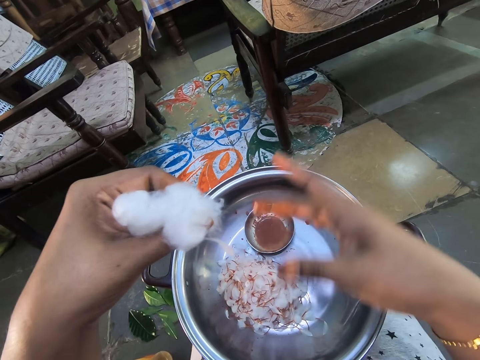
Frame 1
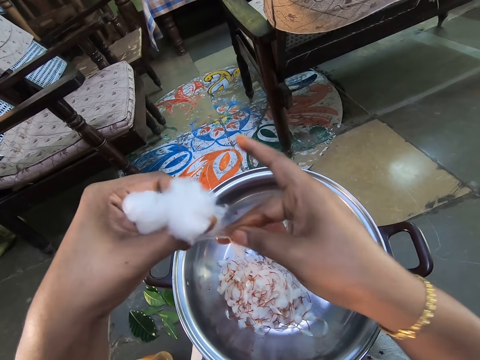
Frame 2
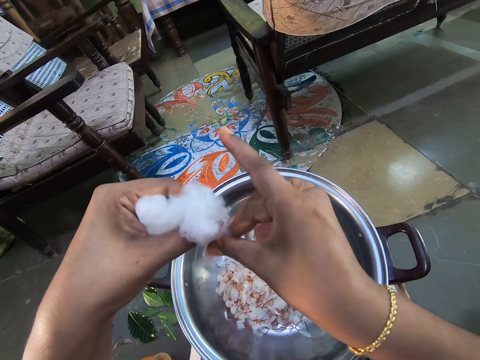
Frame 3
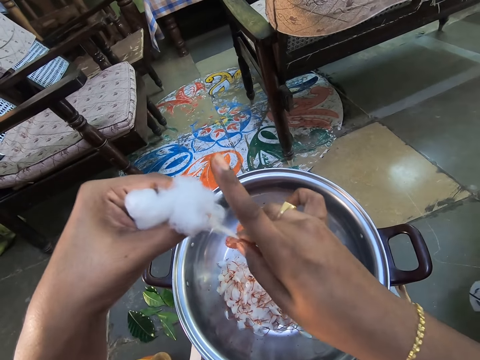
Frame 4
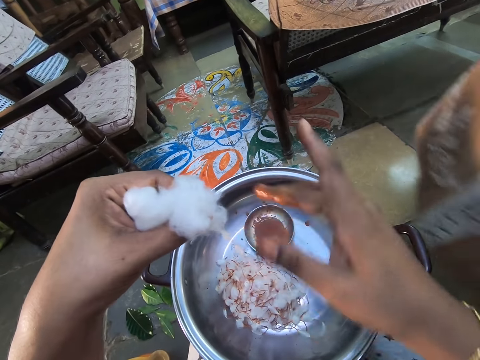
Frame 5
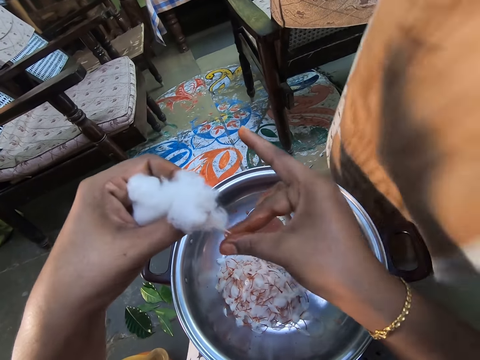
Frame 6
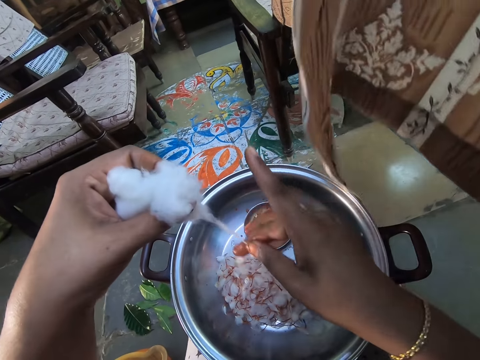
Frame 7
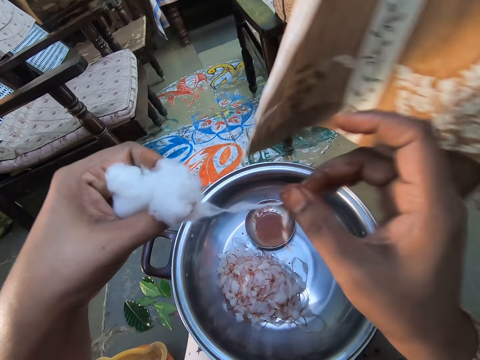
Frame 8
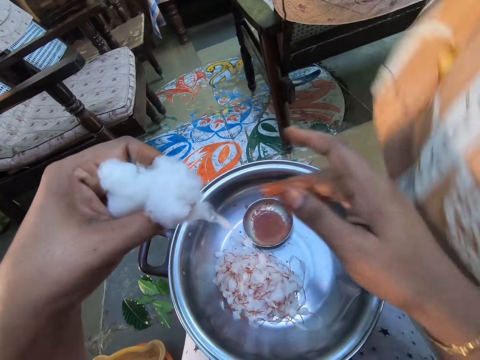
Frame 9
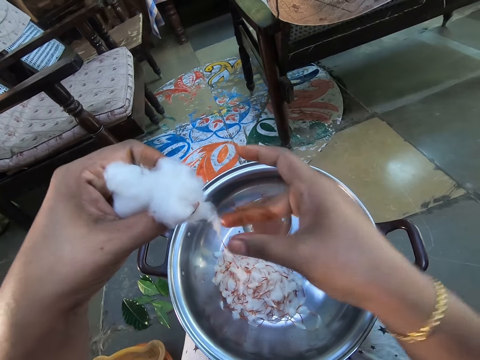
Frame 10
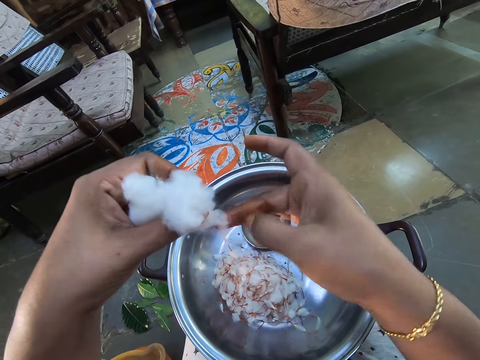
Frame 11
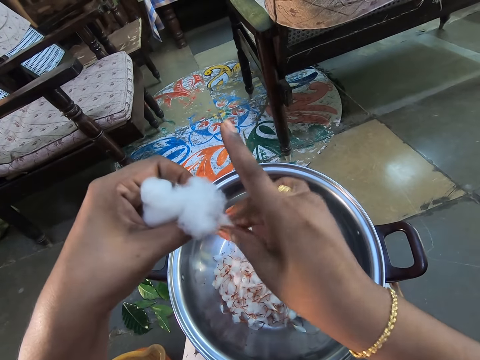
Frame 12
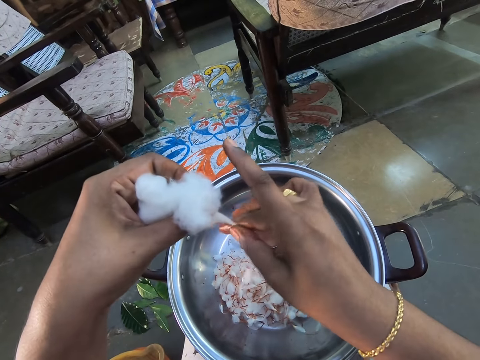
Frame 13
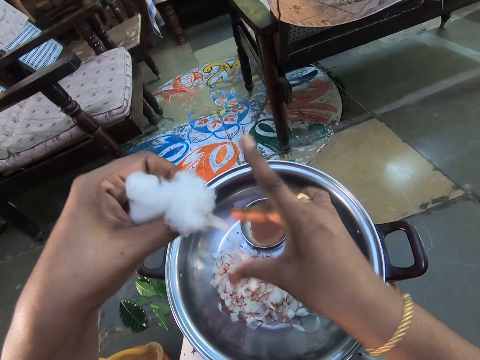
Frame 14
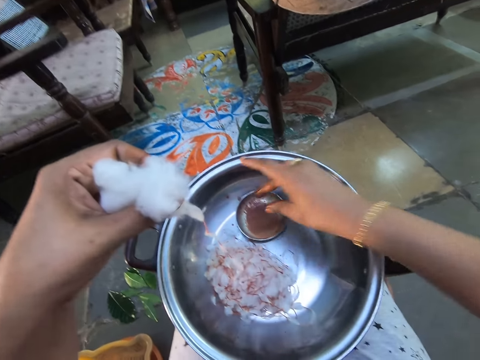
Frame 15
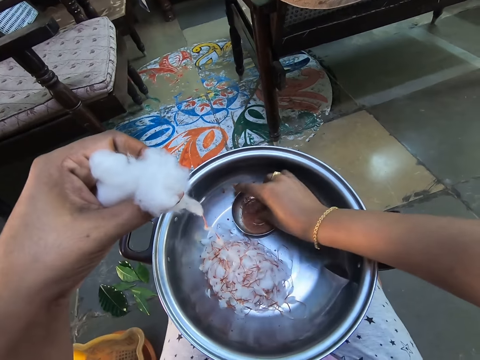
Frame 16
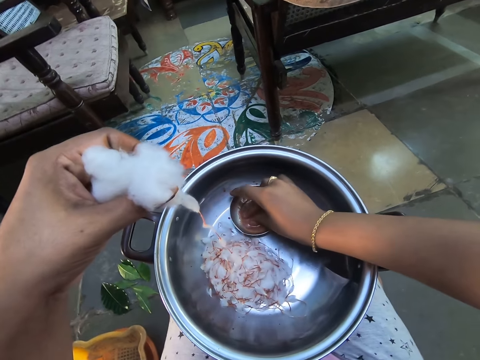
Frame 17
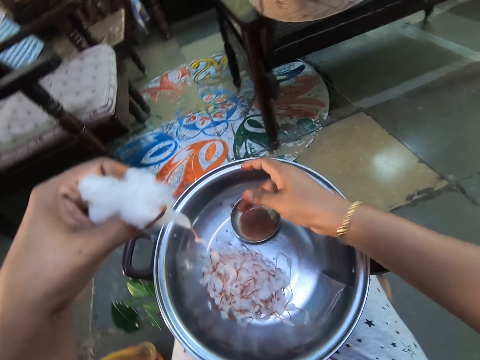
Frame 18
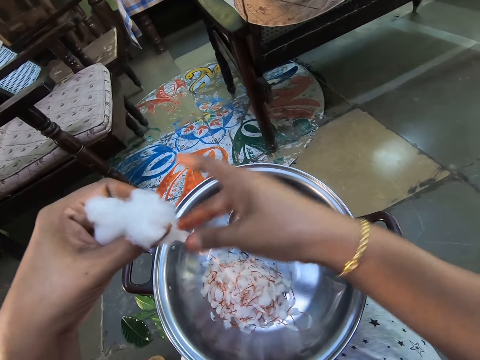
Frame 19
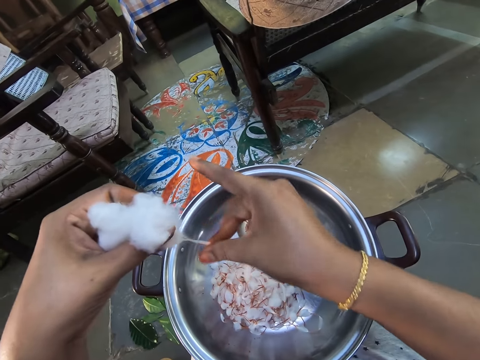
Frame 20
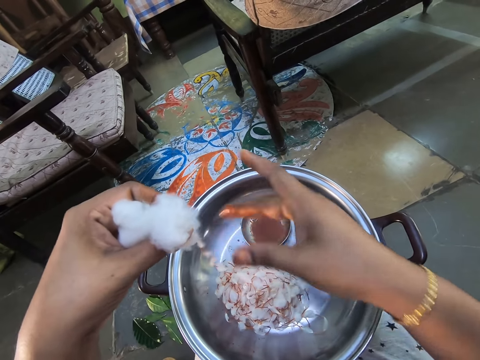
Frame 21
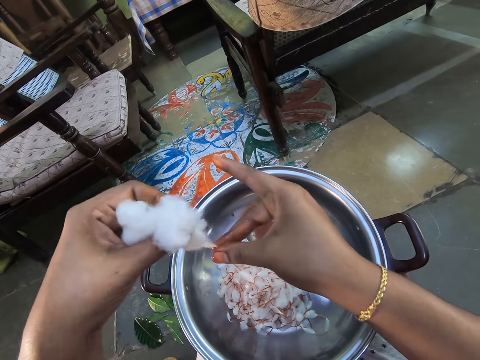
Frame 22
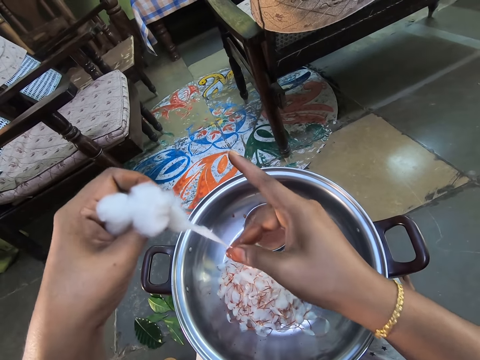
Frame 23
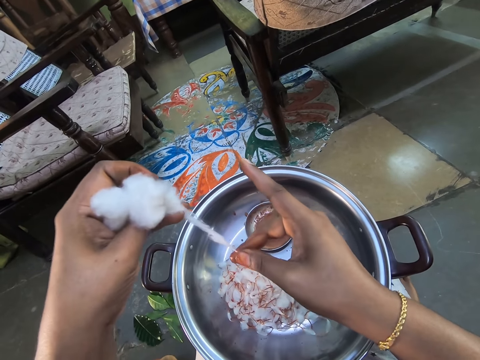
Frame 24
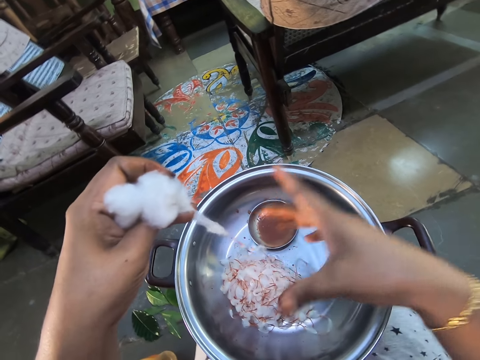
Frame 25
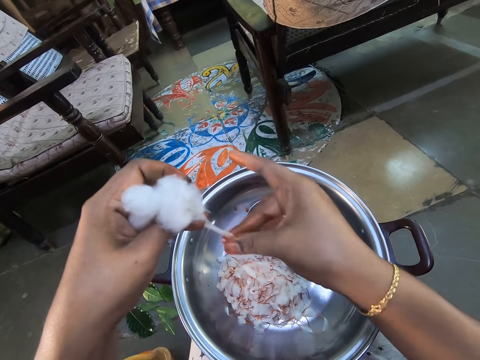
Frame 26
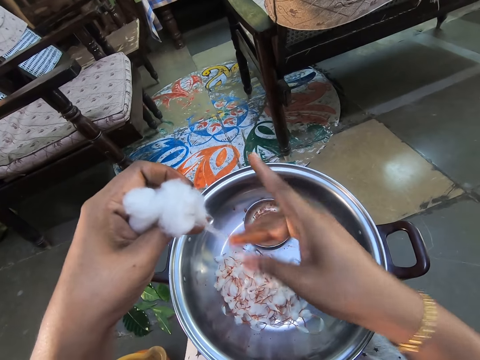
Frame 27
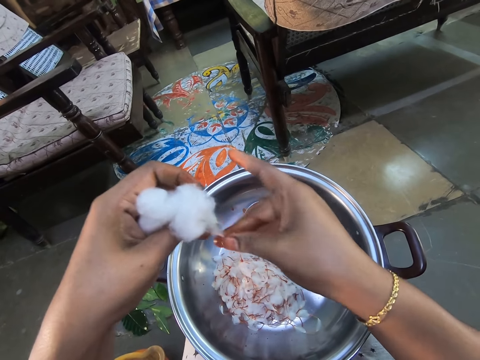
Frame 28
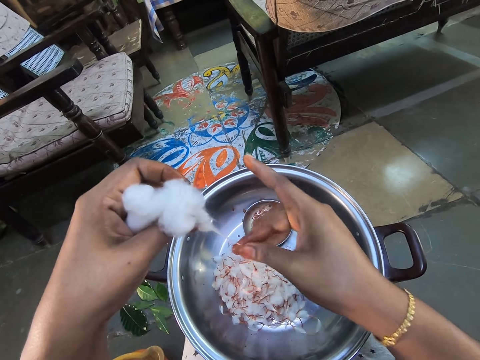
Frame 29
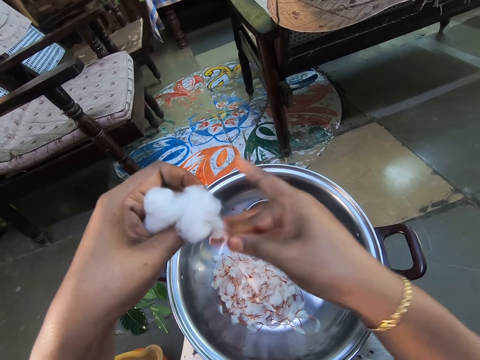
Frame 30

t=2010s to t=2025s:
The camera wearer dips the fingers into the water in the basin. She pulls a string out of the cotton.

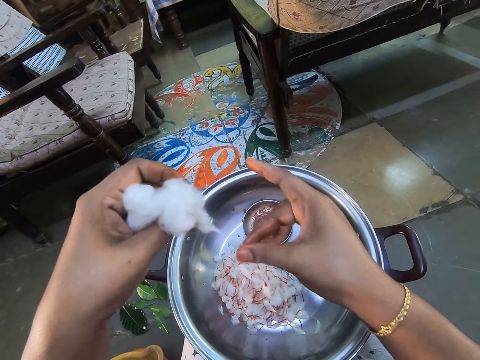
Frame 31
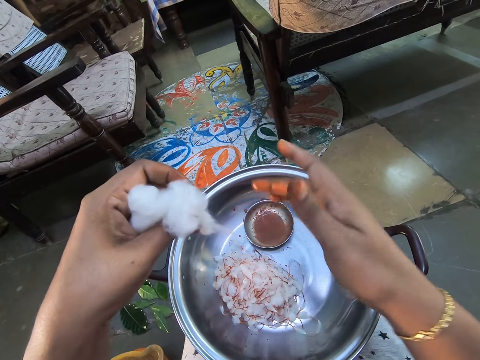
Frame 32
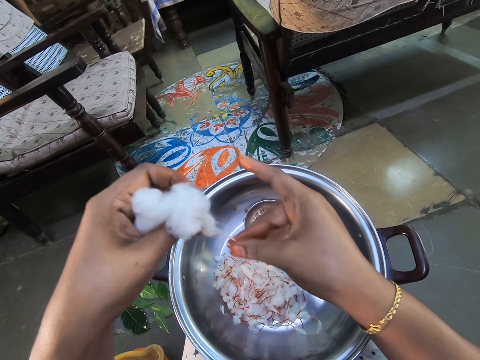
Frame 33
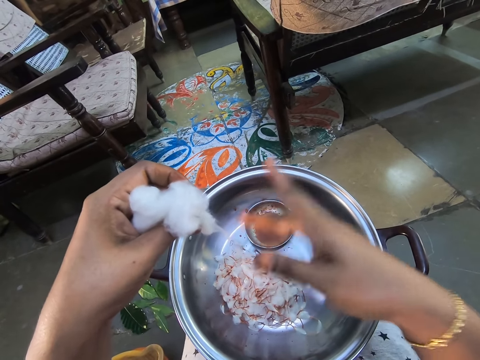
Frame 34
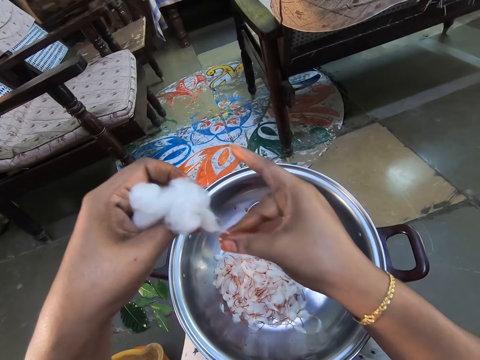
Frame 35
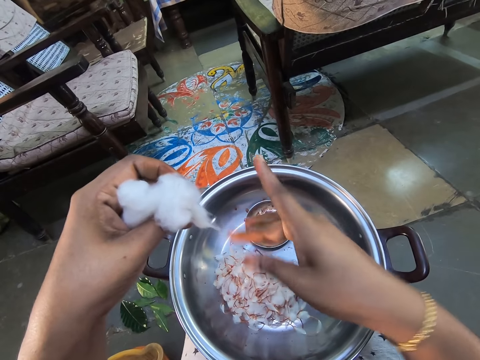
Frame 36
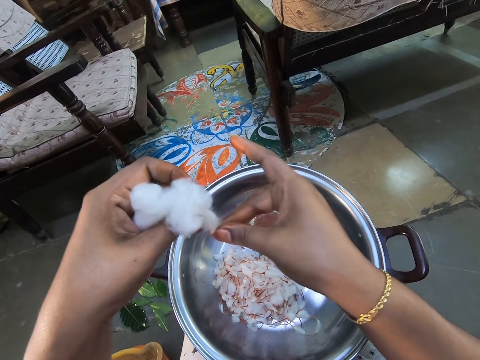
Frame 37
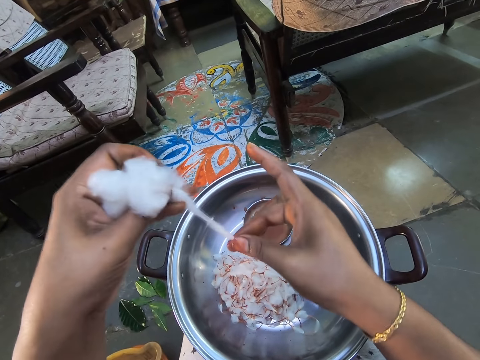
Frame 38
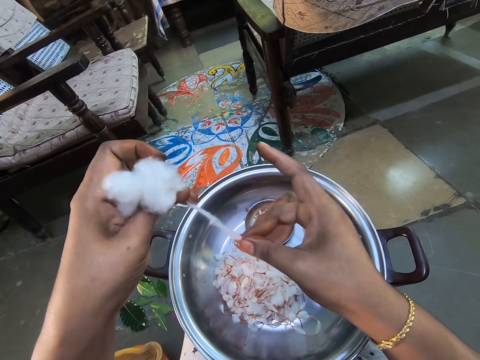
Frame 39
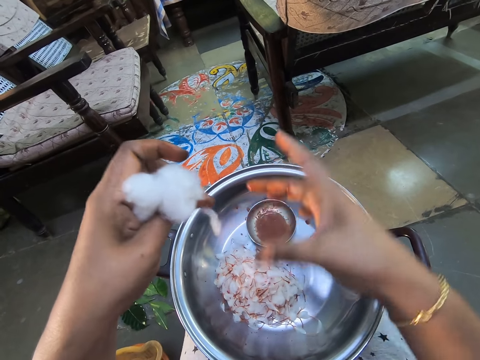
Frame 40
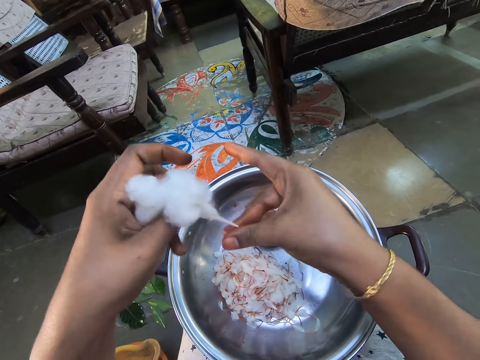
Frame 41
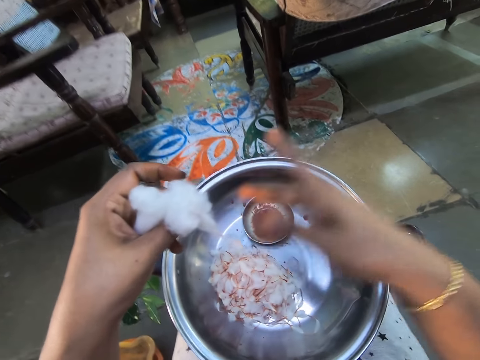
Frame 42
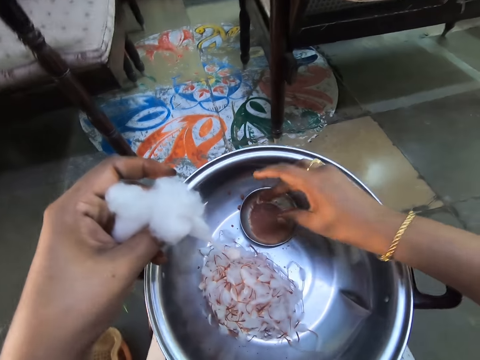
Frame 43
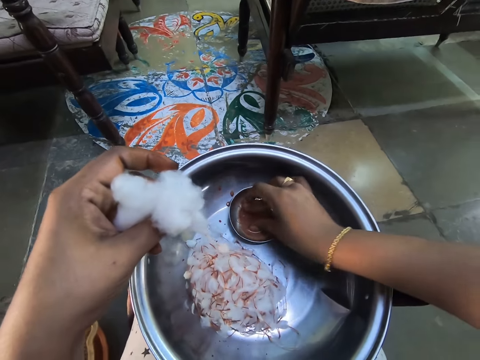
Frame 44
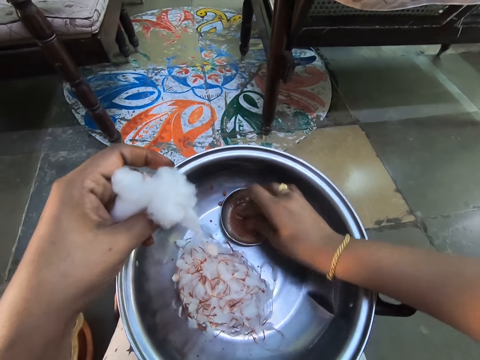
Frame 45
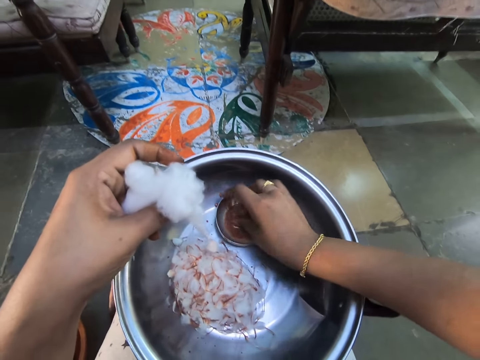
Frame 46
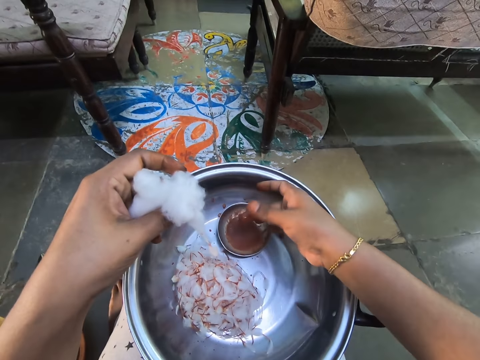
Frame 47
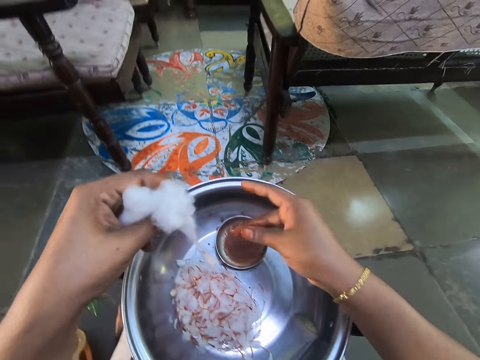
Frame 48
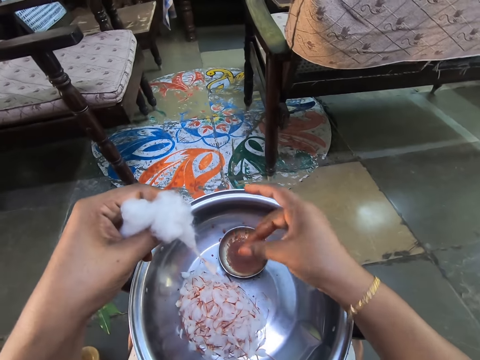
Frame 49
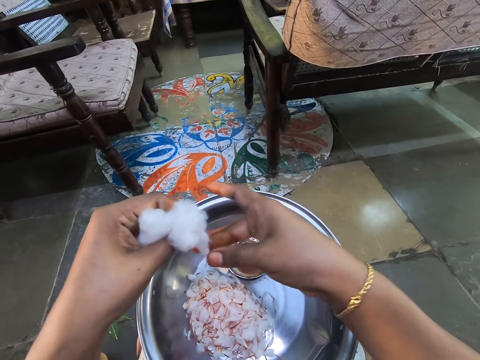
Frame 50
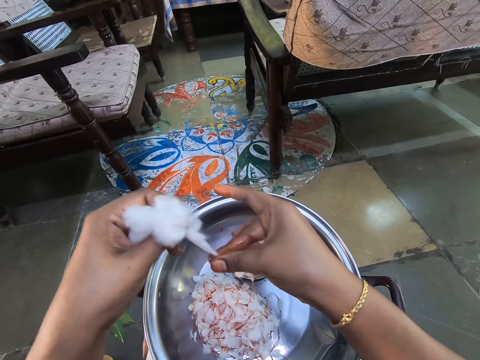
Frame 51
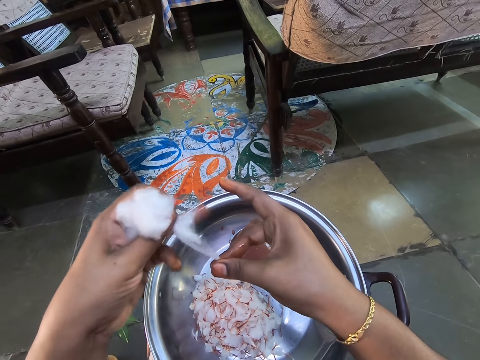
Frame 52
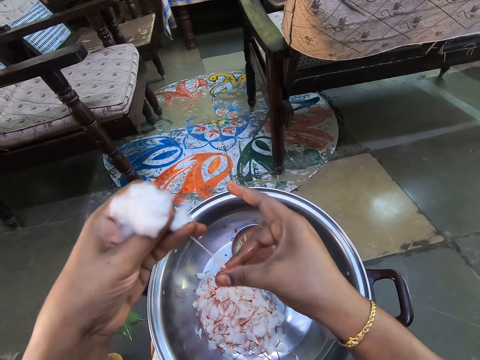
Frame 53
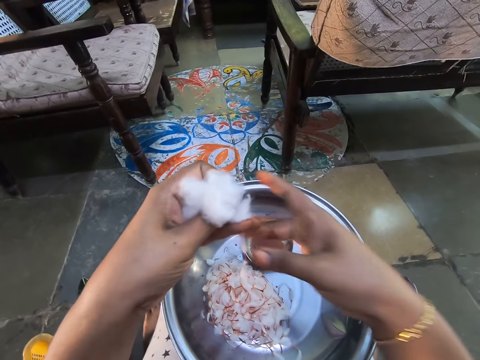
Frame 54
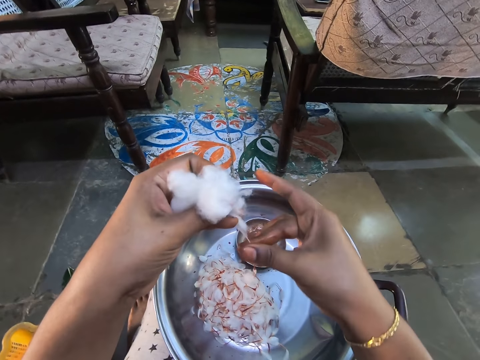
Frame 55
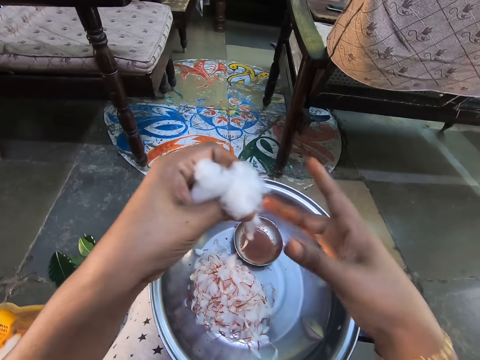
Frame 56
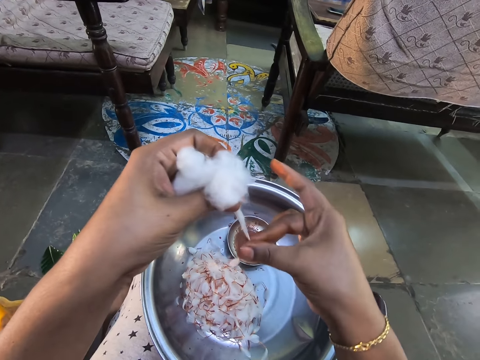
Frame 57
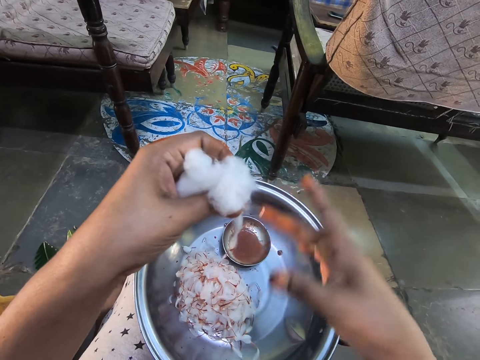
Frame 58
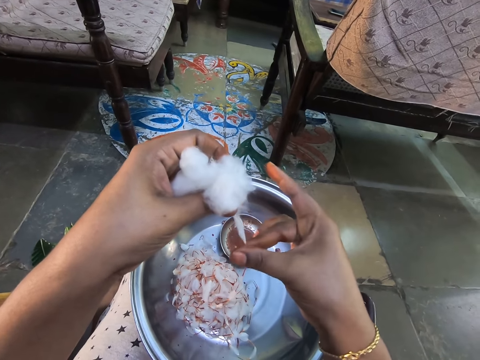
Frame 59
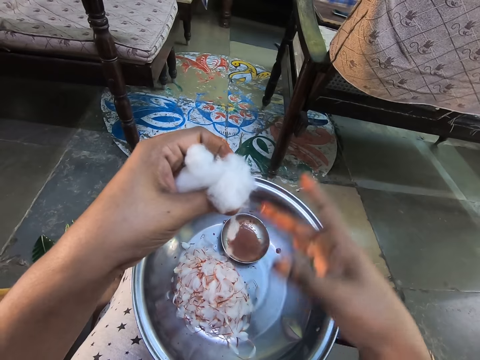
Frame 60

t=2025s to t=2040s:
The camera wearer collects something with her fingers. She dips the fingers into the water in the basin. She pulls the cotton wool and makes a string out of the cotton.
